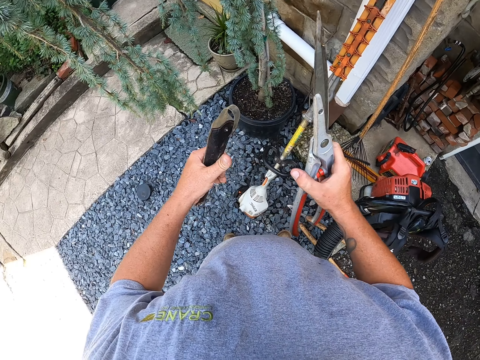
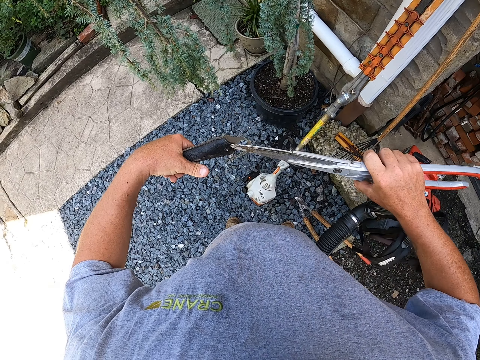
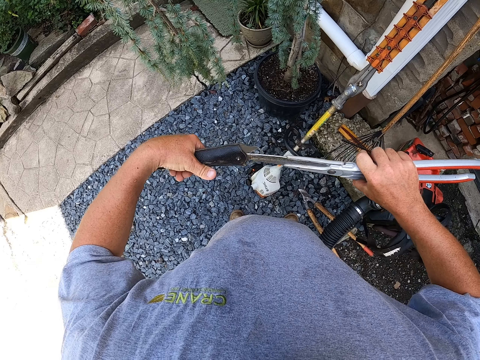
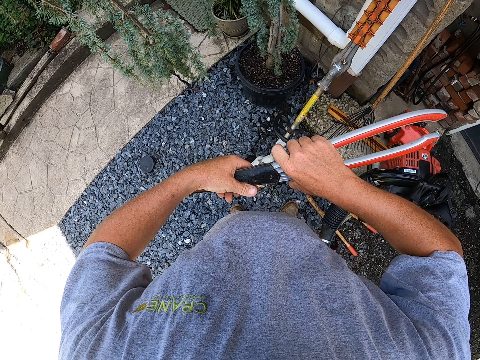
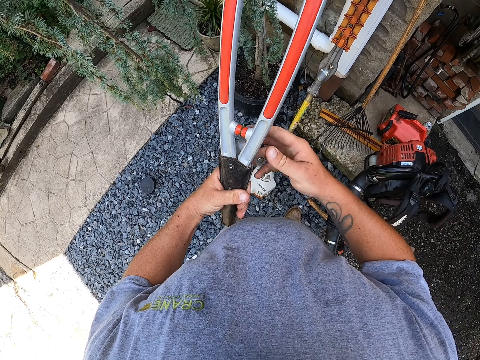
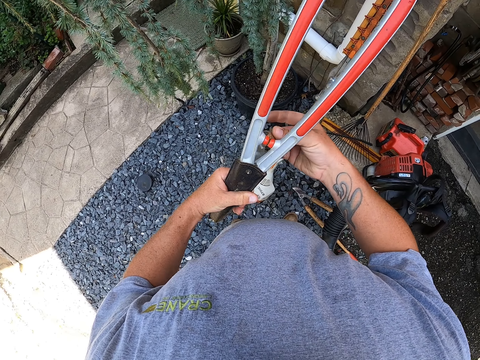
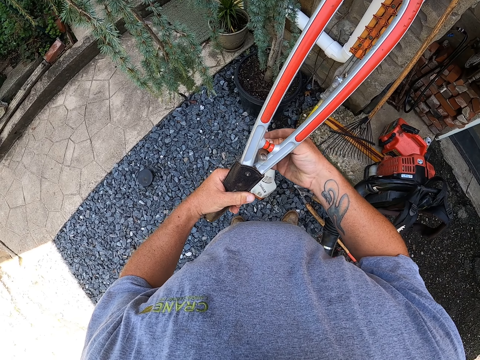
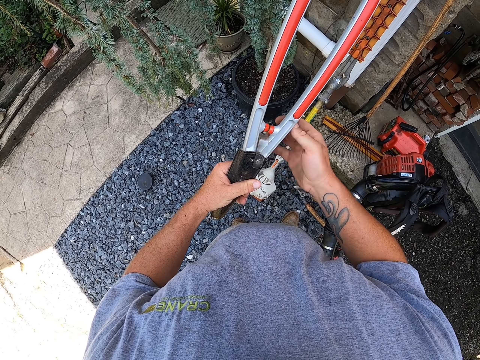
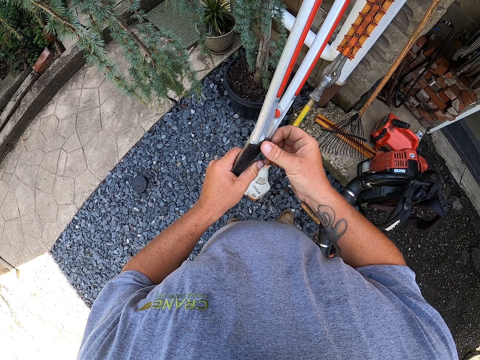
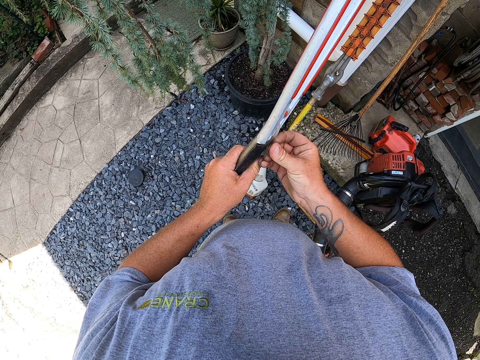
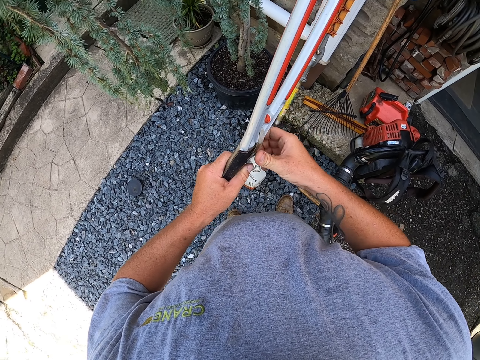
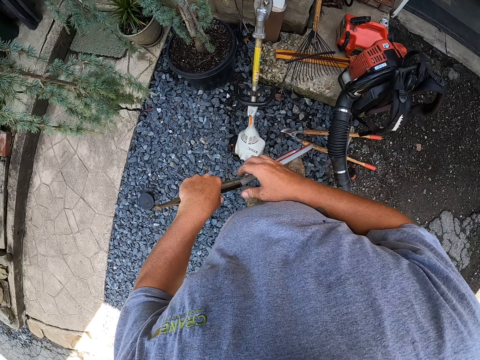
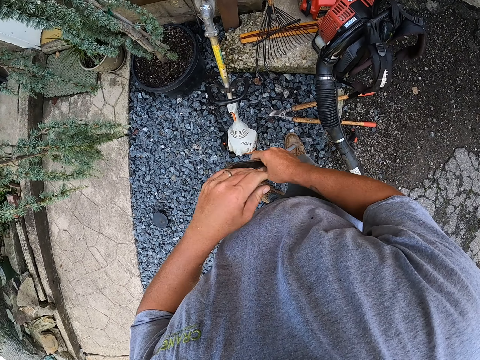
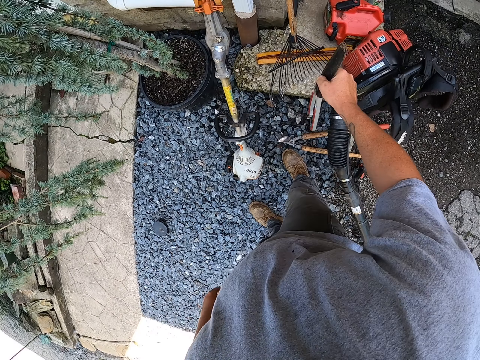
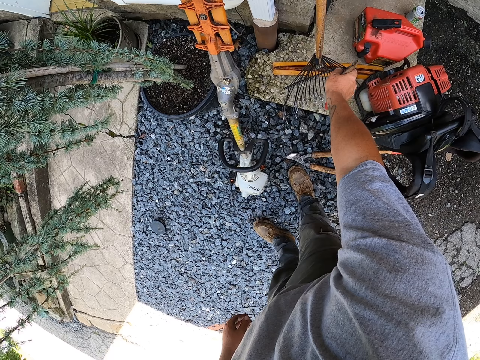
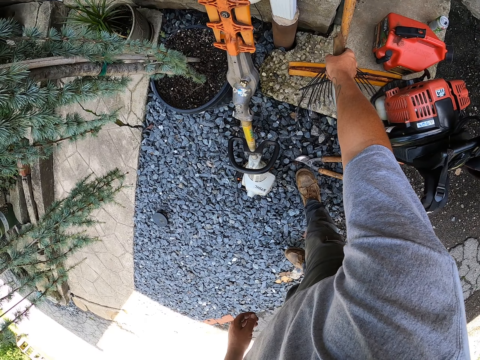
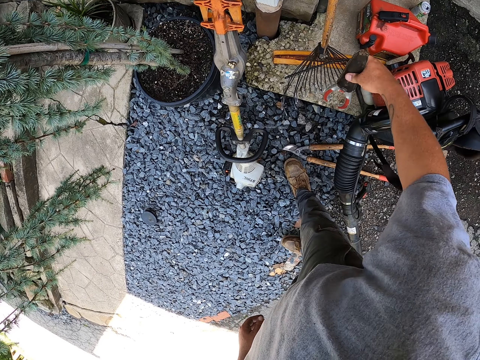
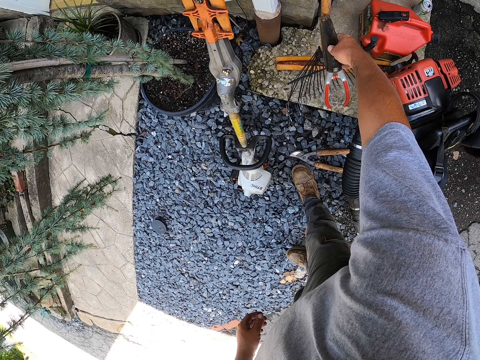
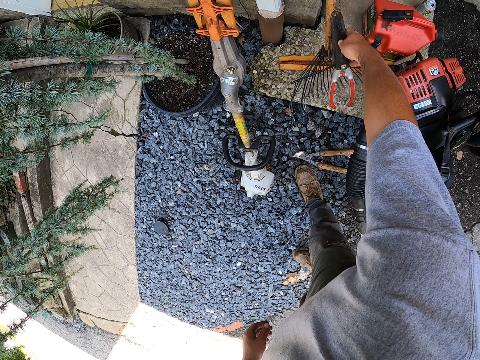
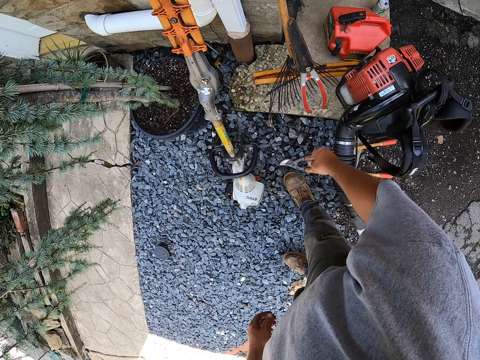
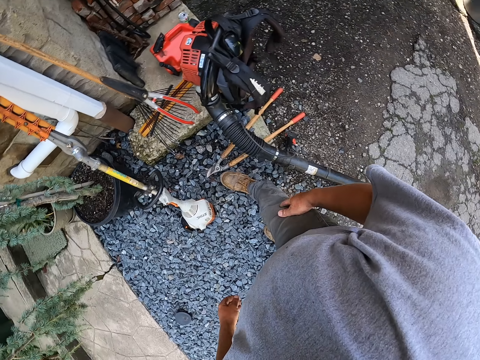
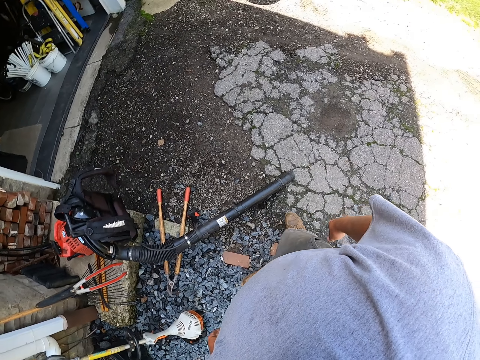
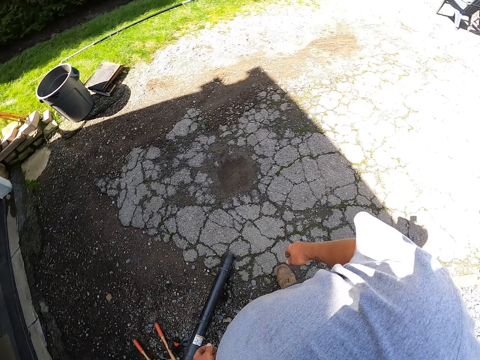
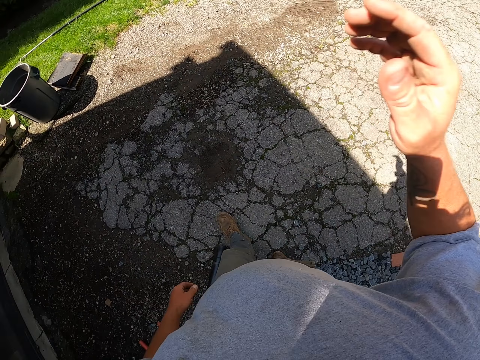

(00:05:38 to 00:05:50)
The camera wearer puts the grass trimmer blade in its case. They tighten a string on the grass trimmer blade. They put the grass trimmer blade beside the rake. They walk in the garden.
